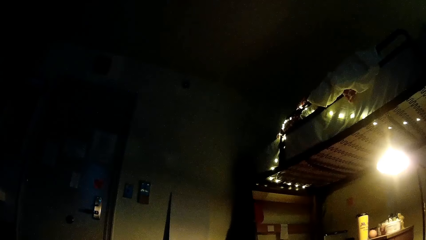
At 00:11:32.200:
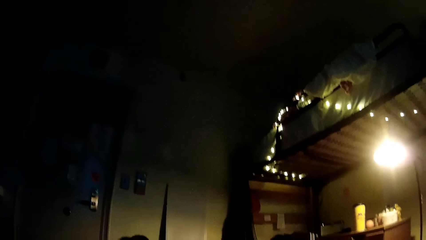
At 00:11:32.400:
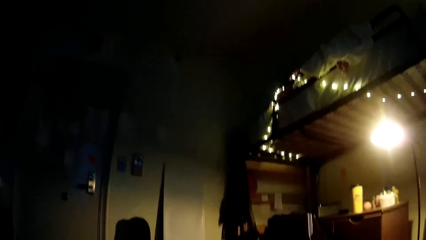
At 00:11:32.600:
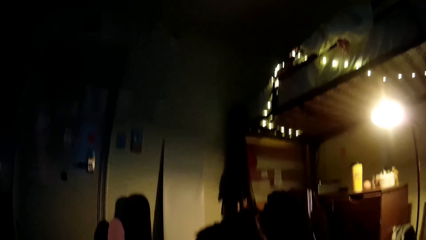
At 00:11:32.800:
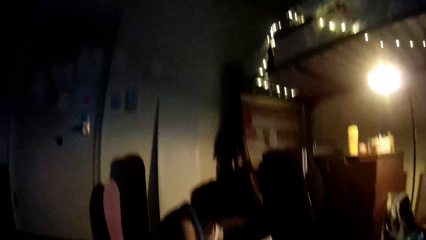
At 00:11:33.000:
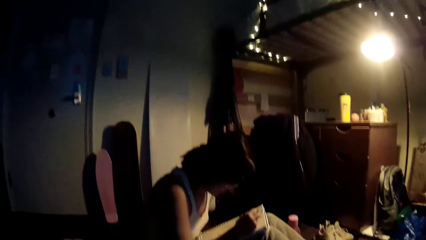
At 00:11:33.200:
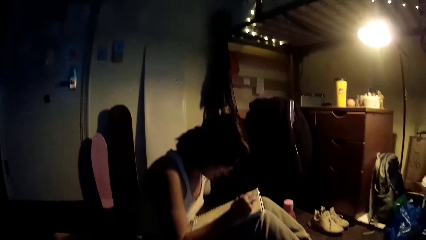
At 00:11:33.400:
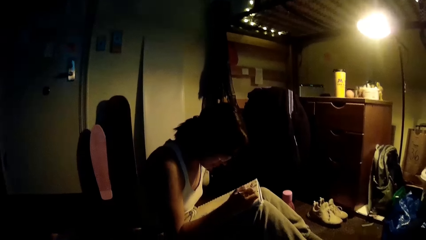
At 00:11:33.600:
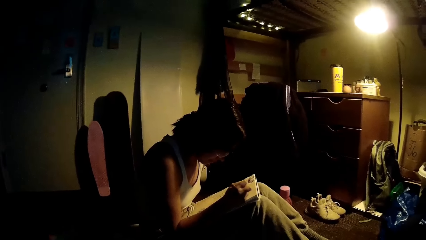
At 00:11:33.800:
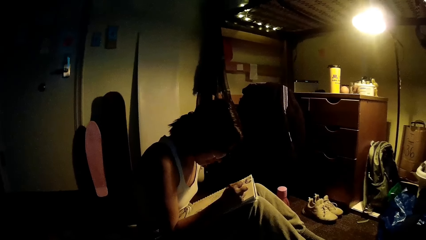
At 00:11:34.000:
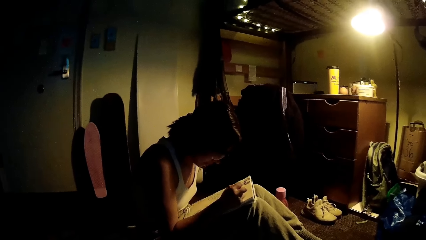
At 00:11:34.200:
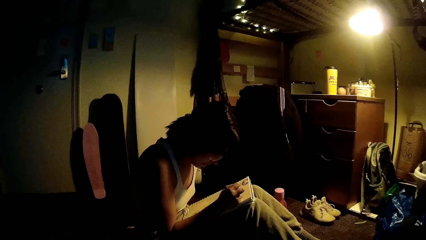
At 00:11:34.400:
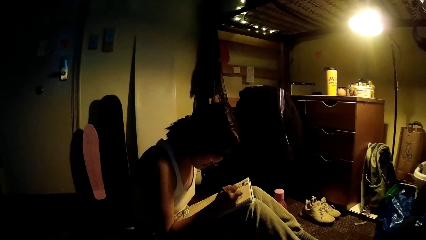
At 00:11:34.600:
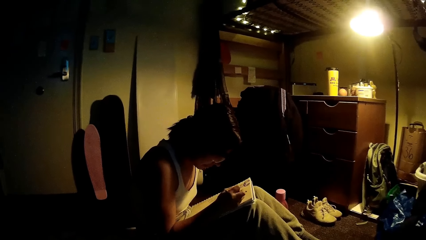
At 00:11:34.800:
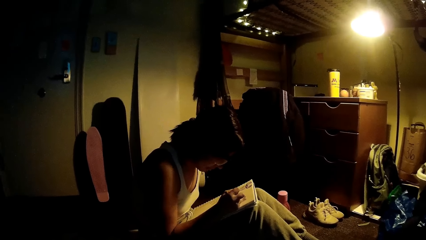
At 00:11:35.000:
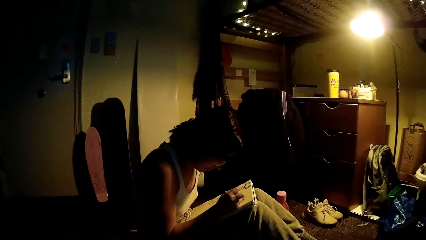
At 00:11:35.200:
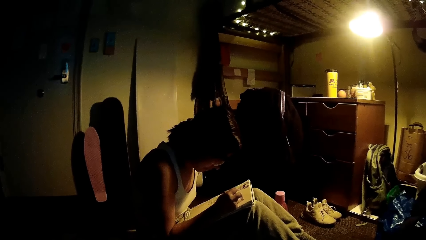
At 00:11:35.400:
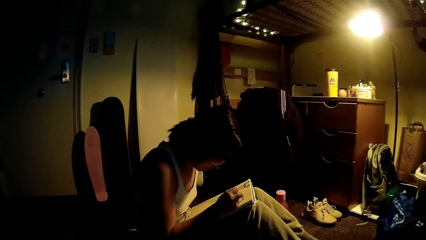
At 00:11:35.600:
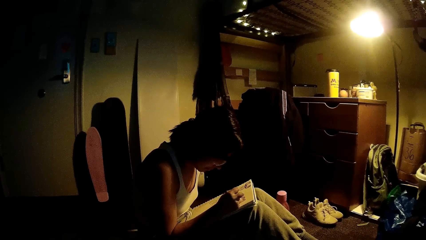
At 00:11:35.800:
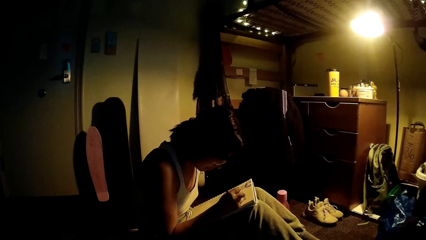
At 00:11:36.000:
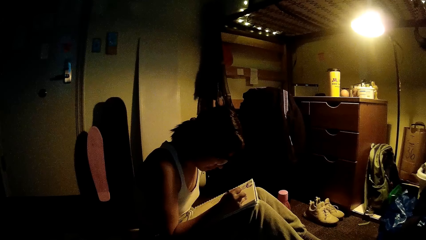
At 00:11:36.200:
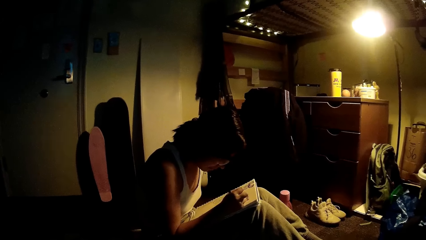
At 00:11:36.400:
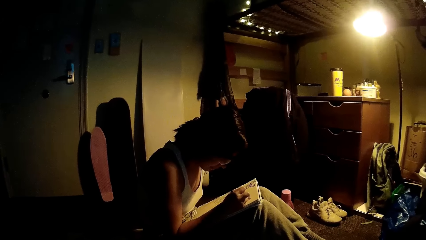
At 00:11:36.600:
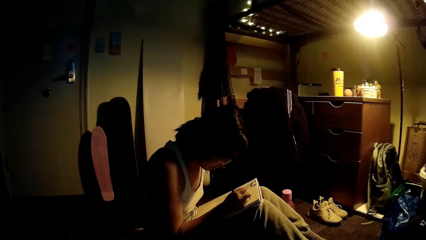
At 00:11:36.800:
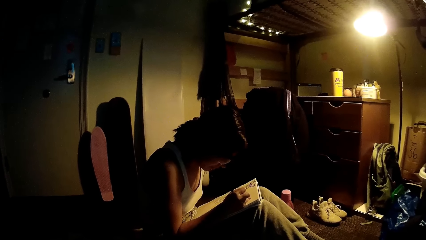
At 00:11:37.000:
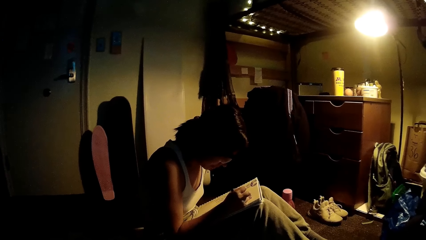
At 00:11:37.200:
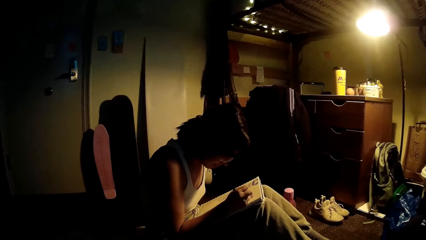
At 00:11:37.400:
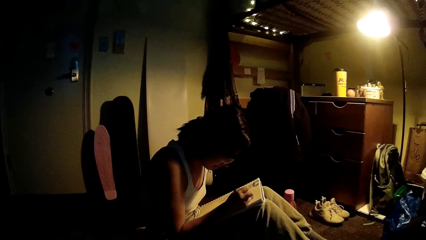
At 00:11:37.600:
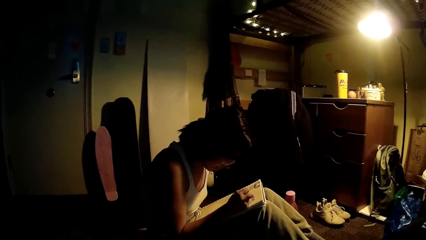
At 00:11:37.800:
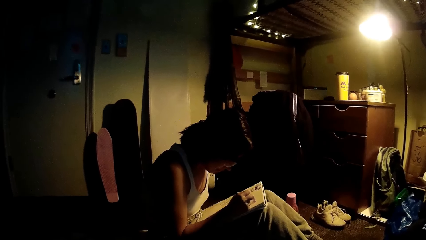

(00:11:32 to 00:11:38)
The camera wearer looks up at the ceiling.

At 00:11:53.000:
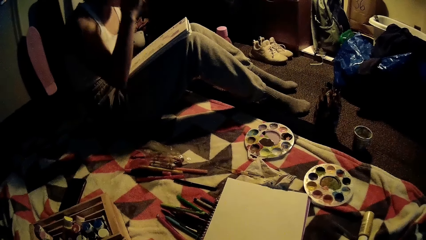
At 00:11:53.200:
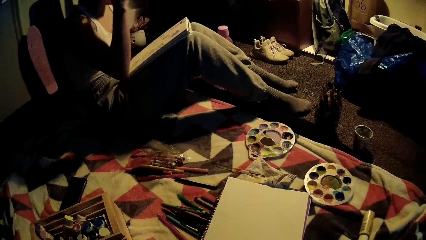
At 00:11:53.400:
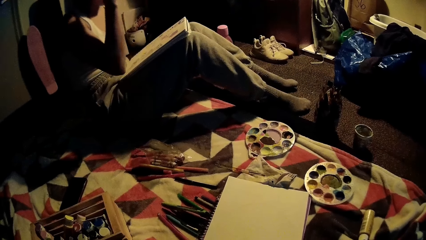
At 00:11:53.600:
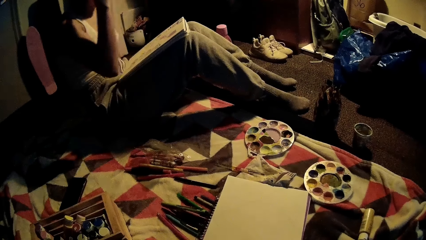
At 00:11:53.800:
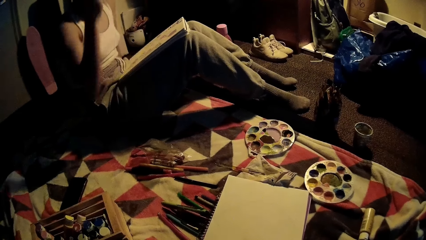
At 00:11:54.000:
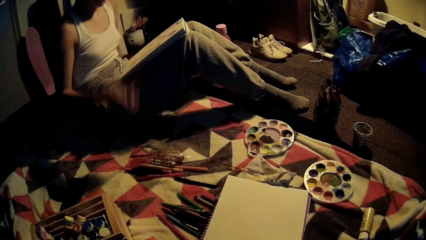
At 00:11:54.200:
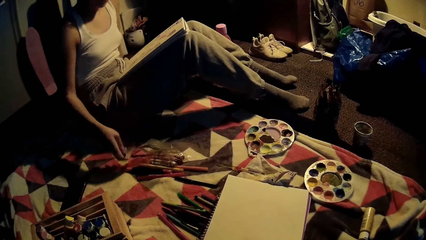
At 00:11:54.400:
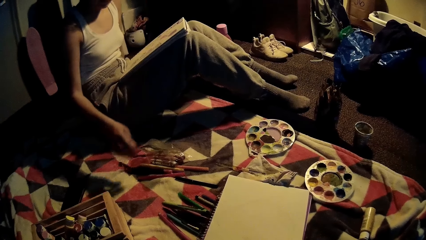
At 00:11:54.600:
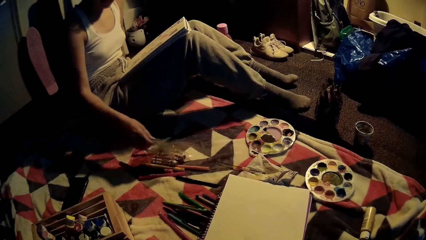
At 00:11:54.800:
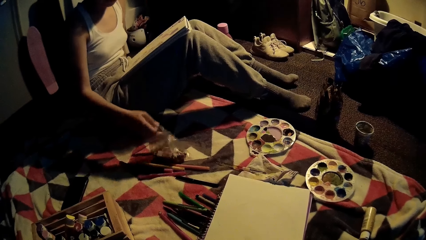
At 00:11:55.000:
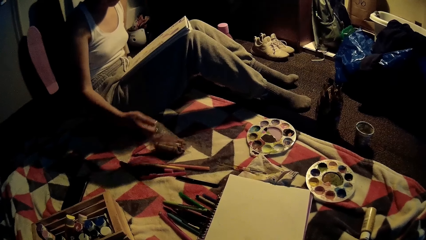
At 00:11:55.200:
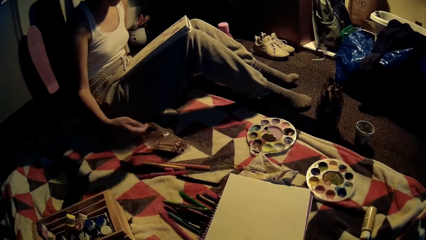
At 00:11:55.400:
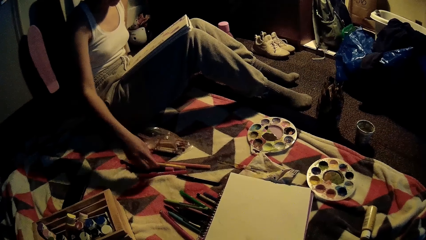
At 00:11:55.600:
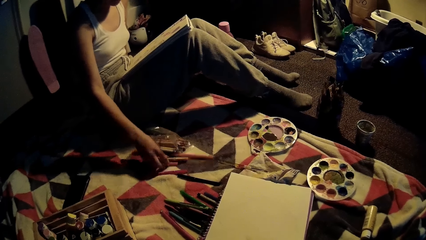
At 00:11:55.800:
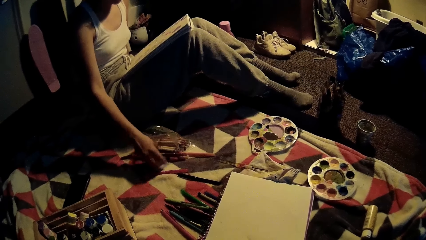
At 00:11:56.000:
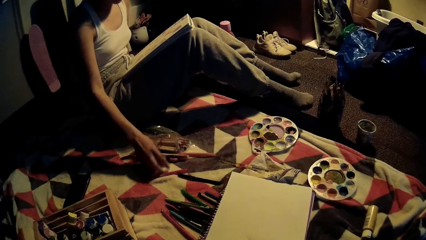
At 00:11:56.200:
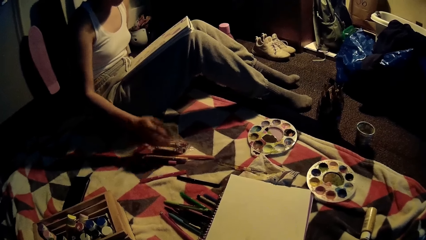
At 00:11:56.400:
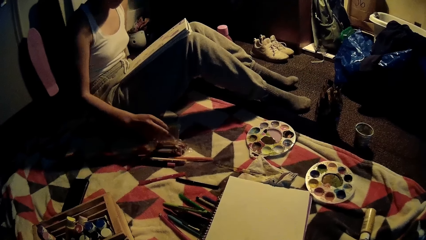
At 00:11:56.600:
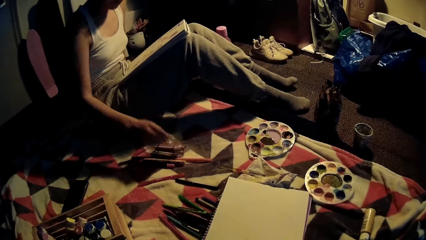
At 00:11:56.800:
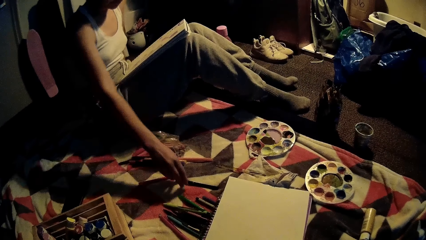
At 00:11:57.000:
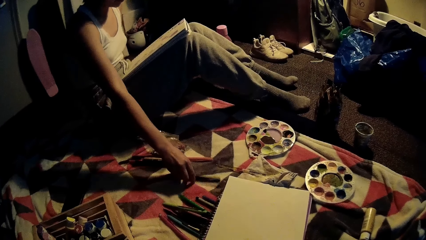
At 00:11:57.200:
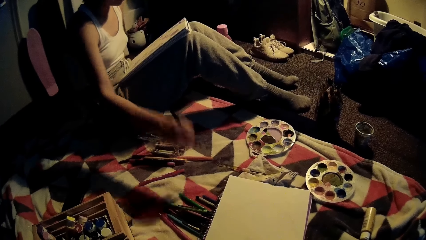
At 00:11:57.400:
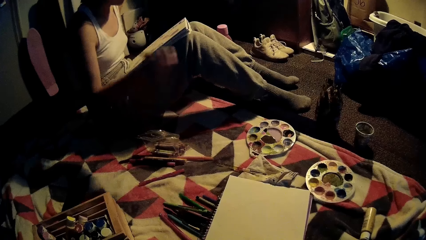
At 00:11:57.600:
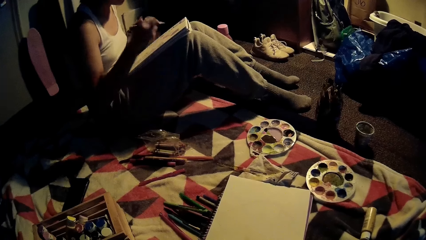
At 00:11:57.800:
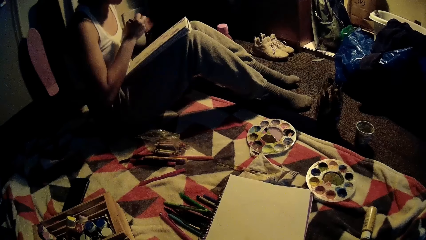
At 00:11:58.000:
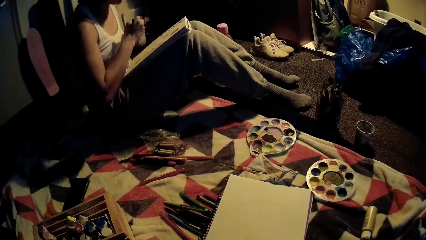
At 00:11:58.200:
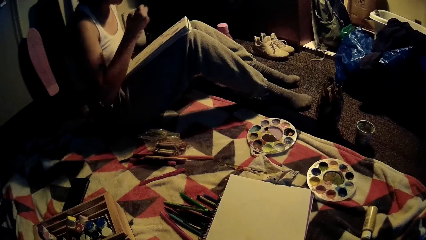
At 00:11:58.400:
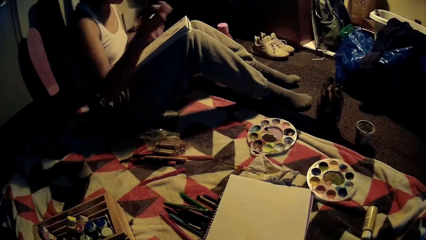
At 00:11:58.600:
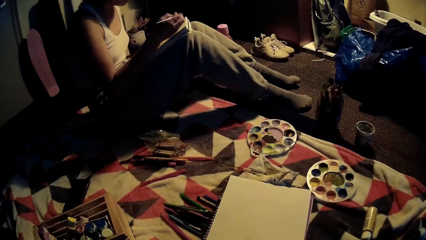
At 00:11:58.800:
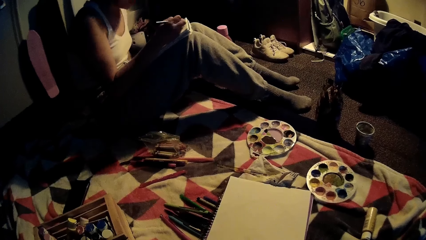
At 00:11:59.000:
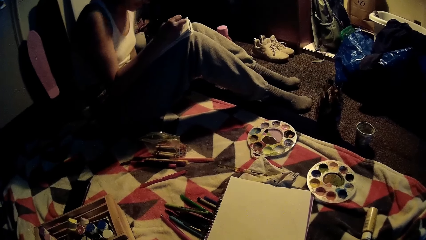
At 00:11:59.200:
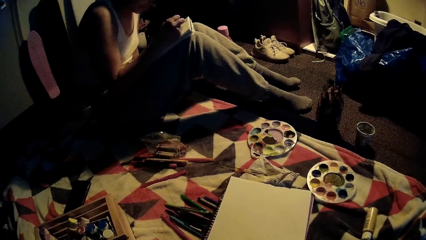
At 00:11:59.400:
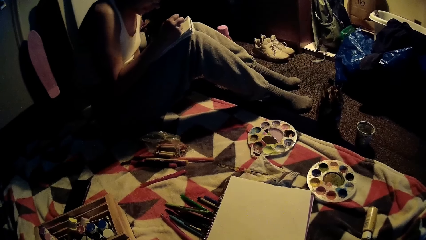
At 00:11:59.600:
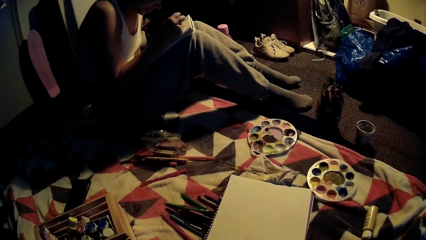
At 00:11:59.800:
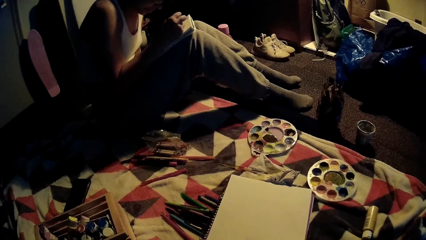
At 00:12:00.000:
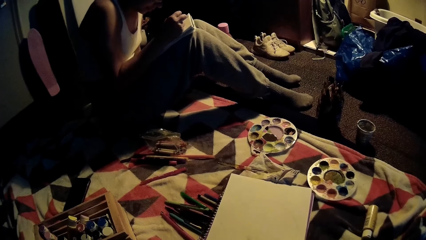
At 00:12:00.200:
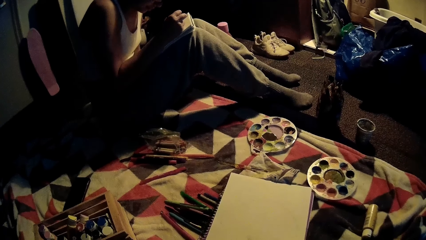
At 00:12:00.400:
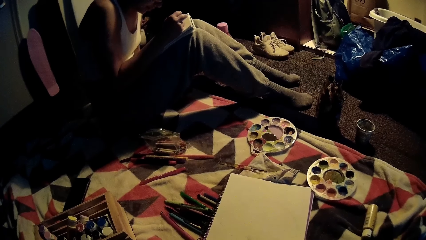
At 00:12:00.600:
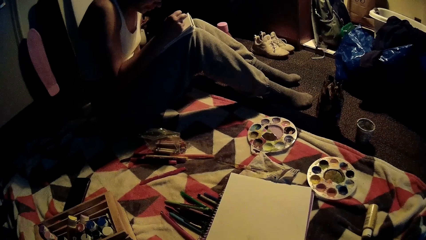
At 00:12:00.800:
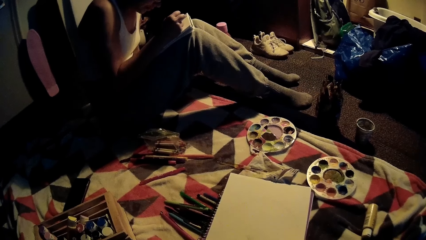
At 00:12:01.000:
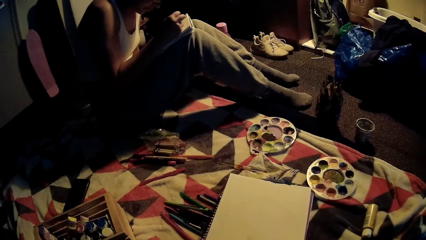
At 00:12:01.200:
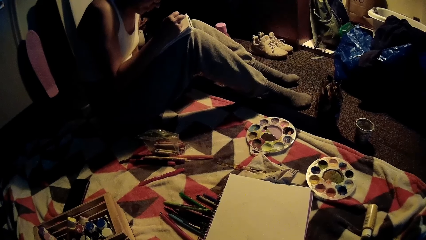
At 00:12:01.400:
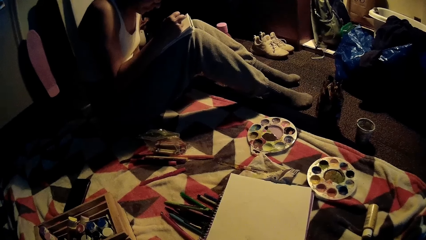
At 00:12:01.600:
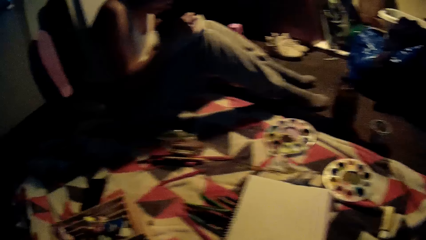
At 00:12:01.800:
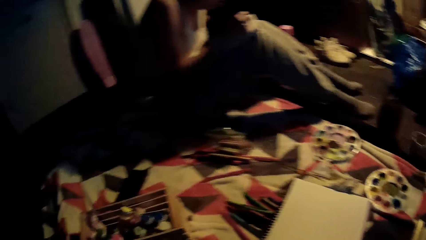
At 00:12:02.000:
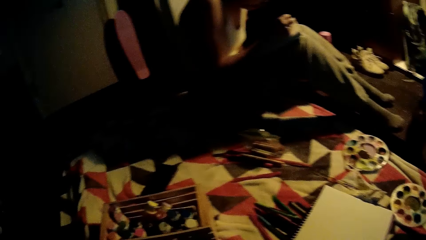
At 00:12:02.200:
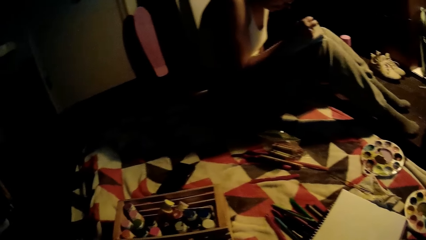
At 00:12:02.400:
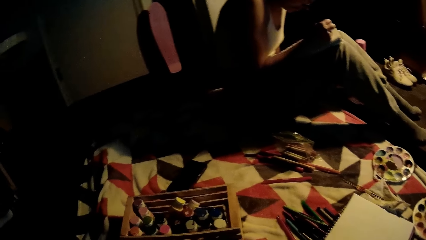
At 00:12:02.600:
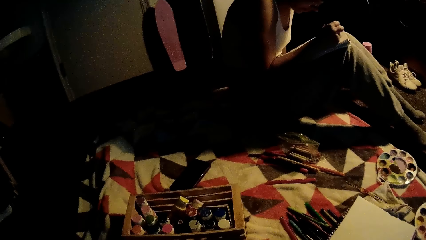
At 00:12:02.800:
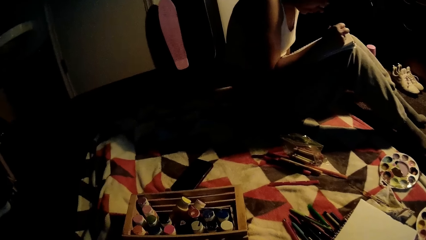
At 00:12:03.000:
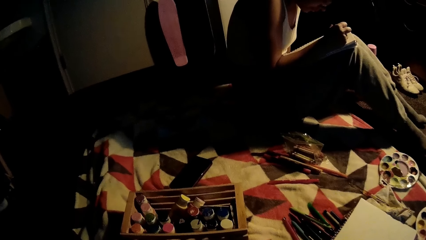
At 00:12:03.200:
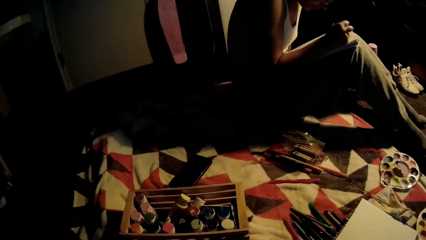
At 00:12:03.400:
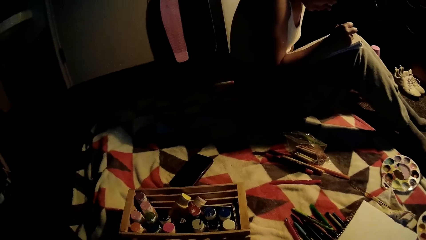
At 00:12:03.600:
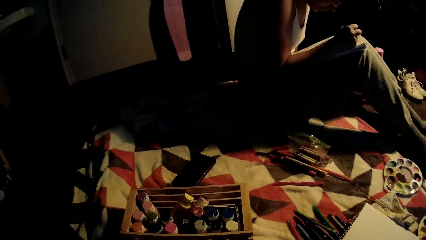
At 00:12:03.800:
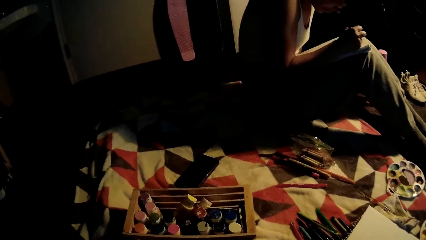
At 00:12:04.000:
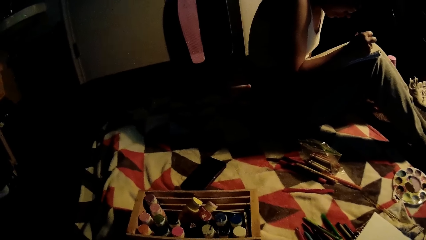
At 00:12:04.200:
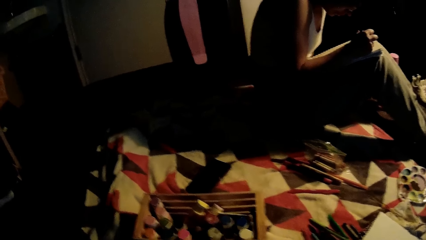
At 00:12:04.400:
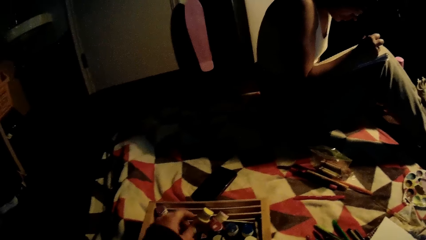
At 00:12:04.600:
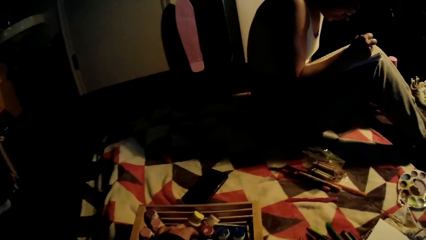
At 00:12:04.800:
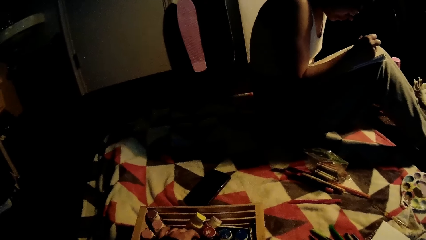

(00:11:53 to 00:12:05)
The woman drops the crayon or pen on the floor with her right hand. The woman picks up a black fountain pen from the floor with her right hand. The woman removes the cover of the fountain pen with her left hand. The woman draws on the jotter on her lap with the fountain pen in her right hand. The camera wearer picks up a pen.
